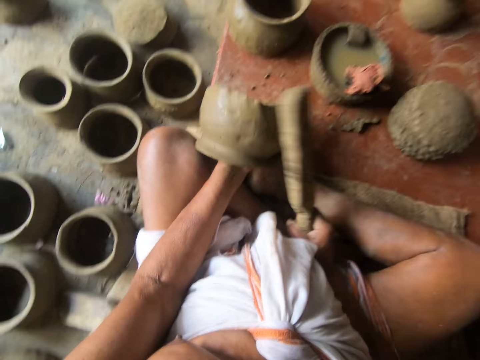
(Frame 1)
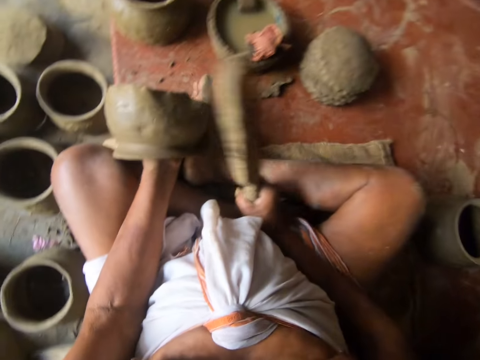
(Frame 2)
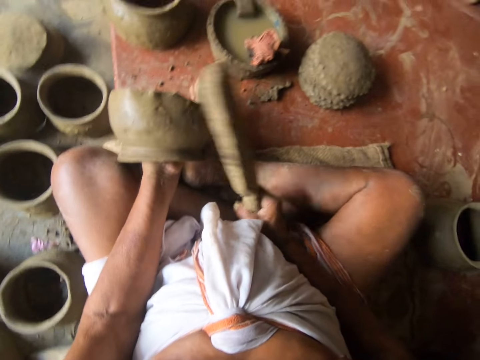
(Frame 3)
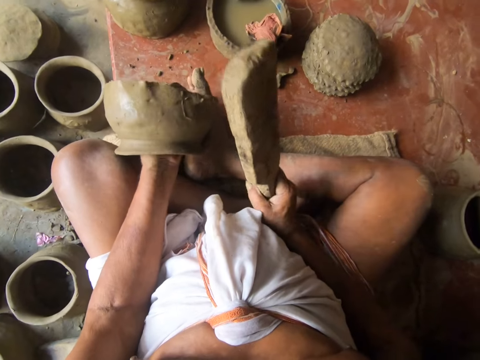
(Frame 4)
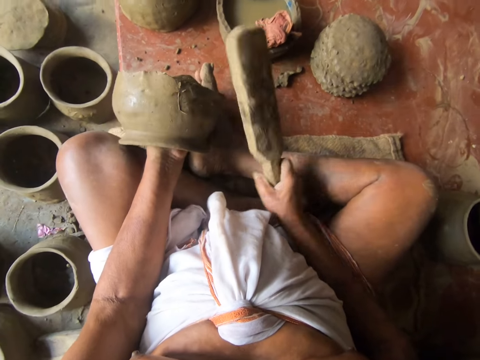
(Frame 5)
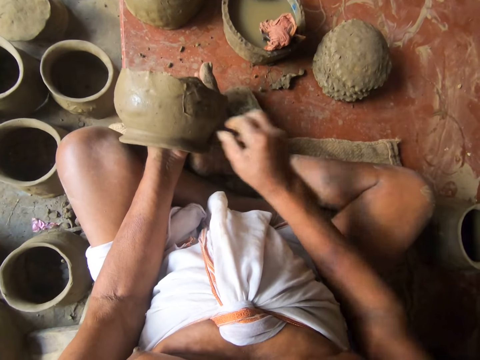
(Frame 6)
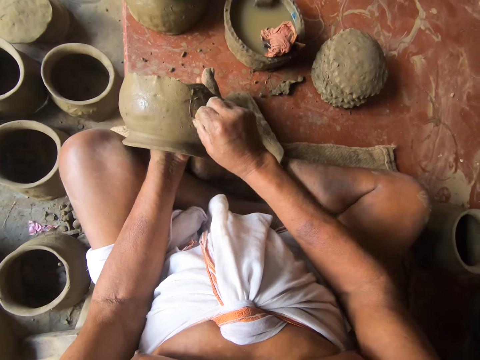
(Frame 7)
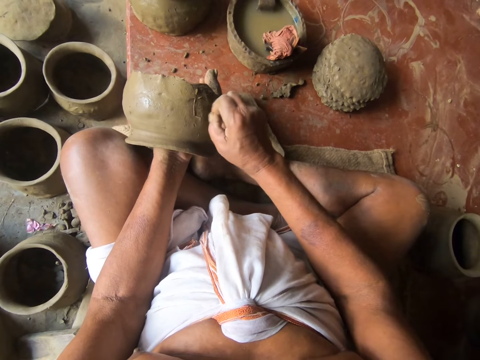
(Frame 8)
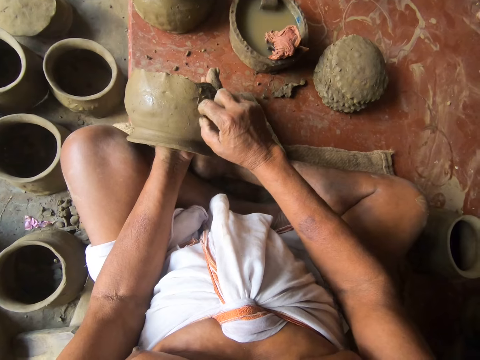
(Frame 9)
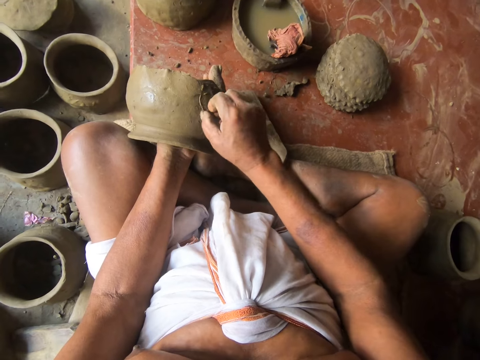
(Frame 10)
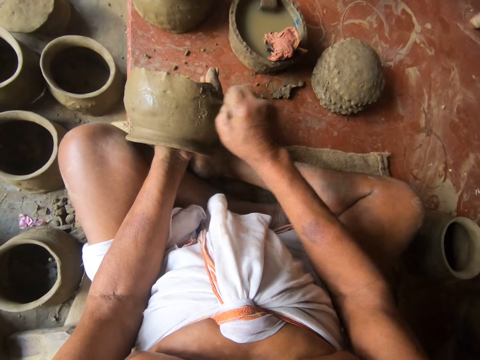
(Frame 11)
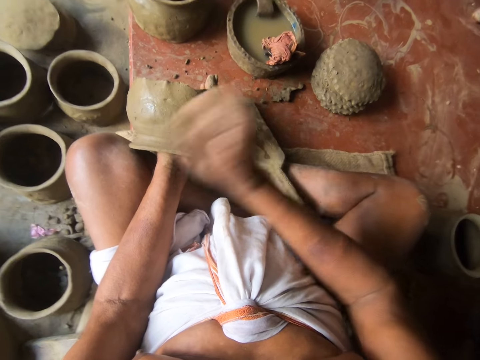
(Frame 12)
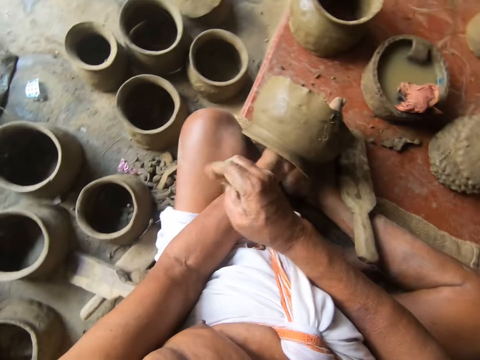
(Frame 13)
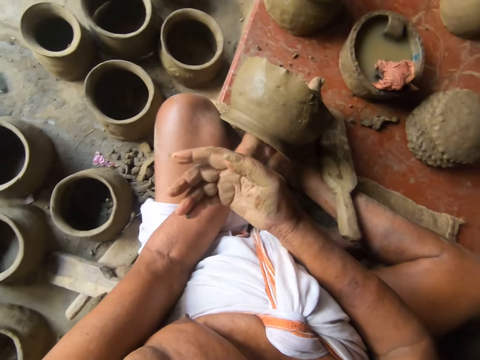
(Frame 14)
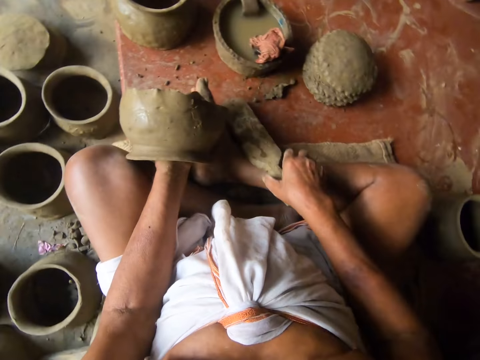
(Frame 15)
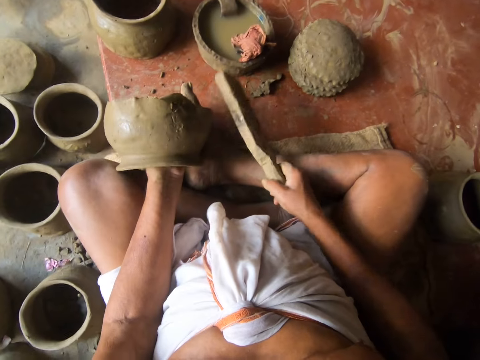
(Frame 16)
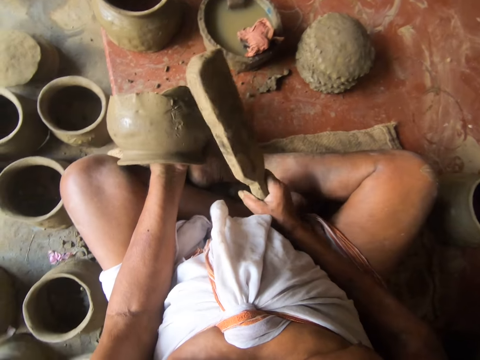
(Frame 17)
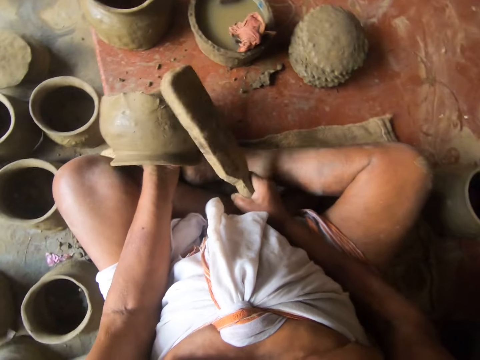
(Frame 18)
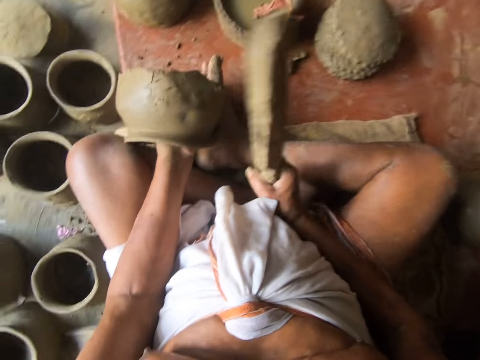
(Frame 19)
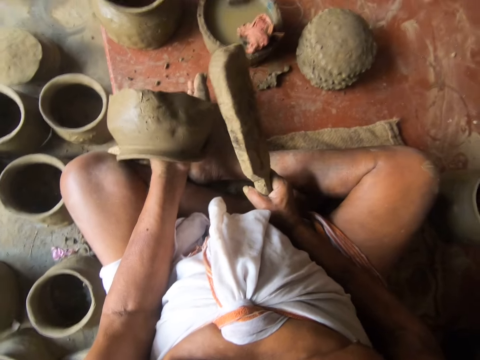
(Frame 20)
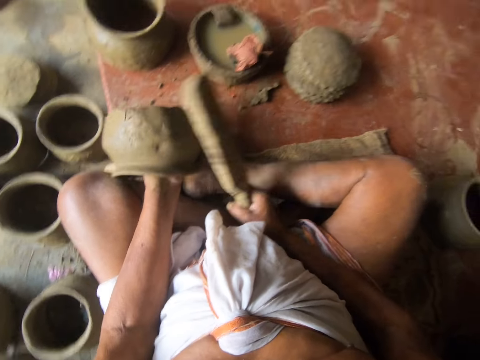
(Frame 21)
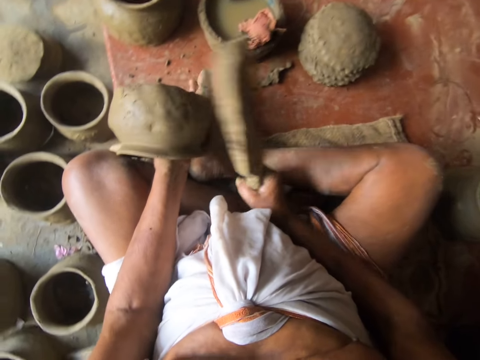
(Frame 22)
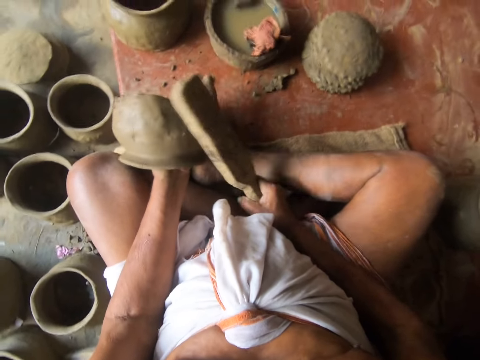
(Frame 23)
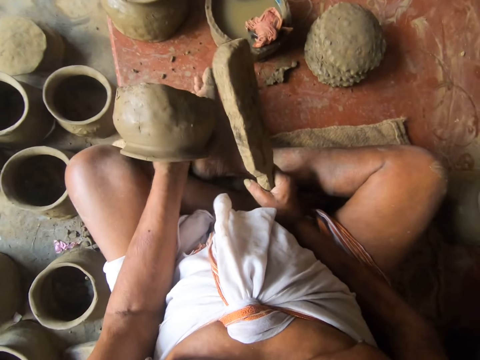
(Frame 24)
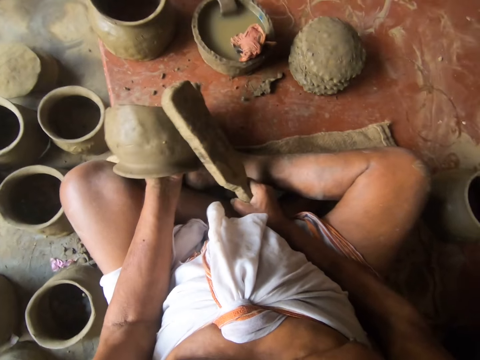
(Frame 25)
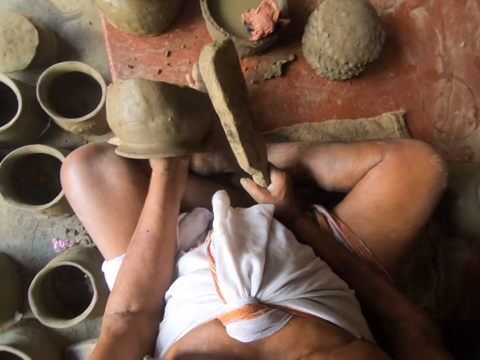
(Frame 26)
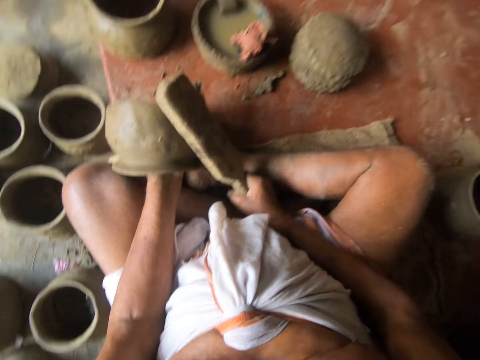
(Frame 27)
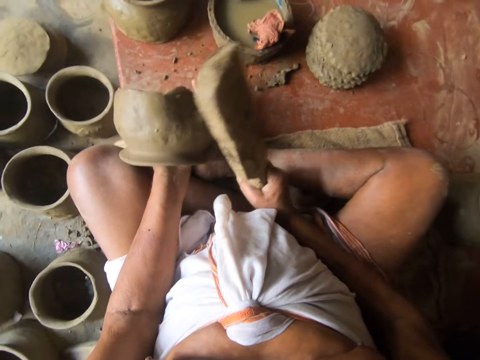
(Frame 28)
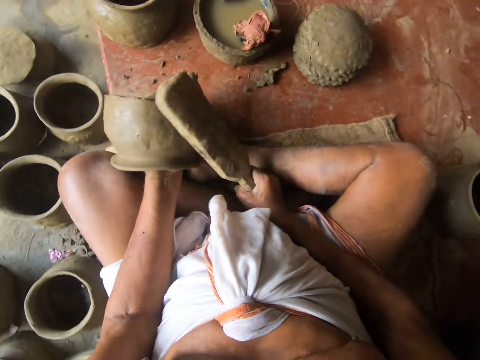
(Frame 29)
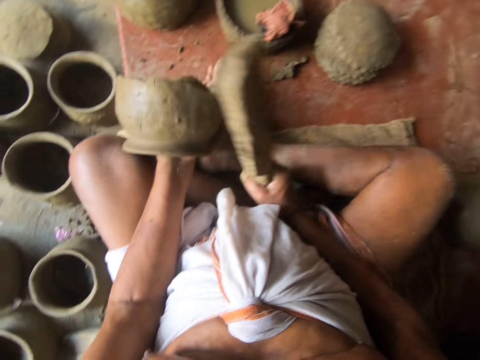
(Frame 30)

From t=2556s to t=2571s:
The camera wearer stops. He puts down a piece of wood on the floor. He removes a thread from a pot and touches the clay pot. He throws the thread. He looks at his hand. He picks up the piece of wood. He molds the clay pot with the piece of wood and taps the clay pot. He stops. He adjusts the clay pot. He molds the clay pot with the piece of wood. He stops. He adjusts the clay pot. He molds the clay pot with the piece of wood. He stops. He adjusts the clay pot. He molds the clay pot with the piece of wood.

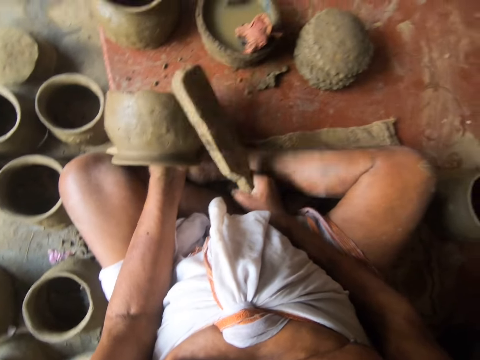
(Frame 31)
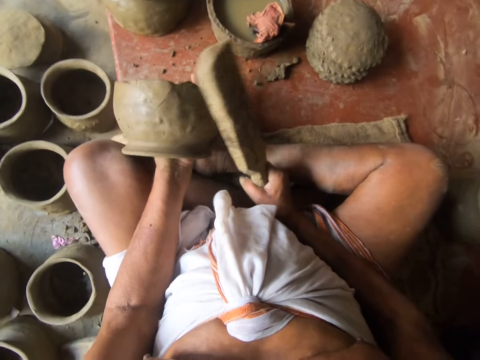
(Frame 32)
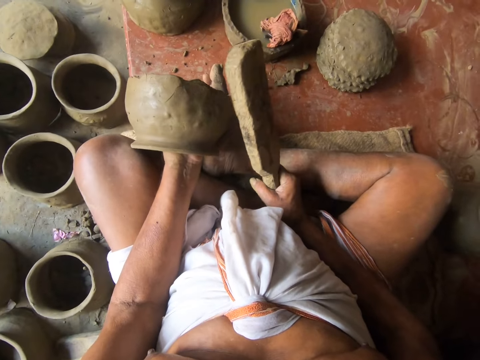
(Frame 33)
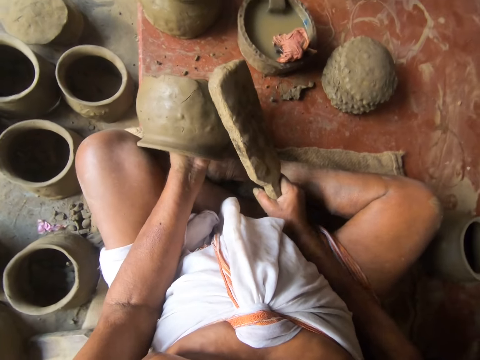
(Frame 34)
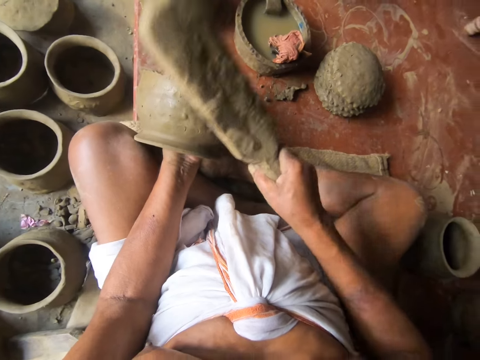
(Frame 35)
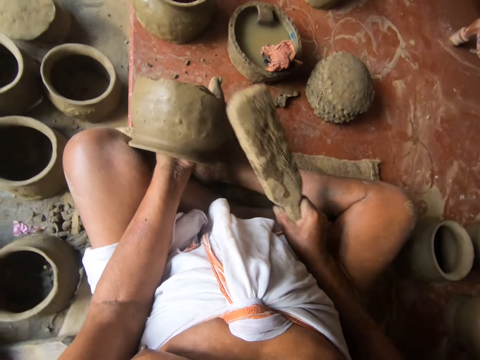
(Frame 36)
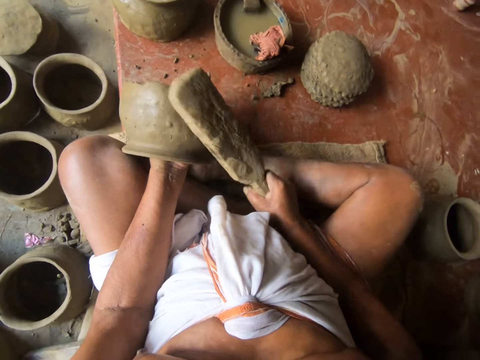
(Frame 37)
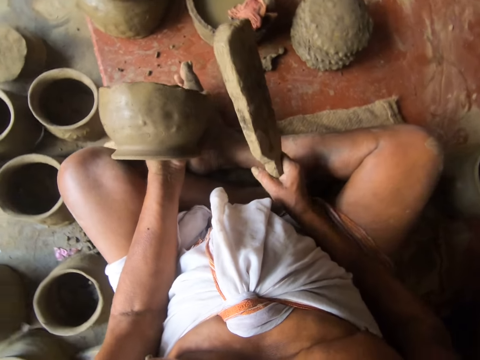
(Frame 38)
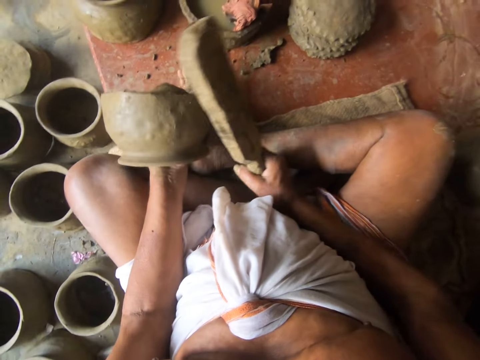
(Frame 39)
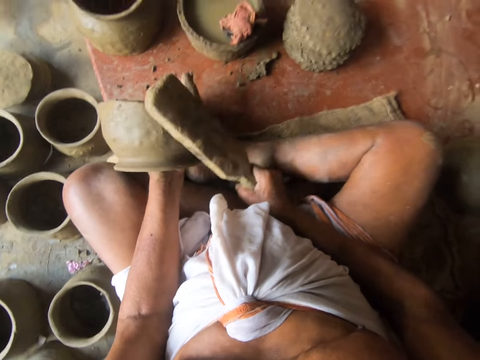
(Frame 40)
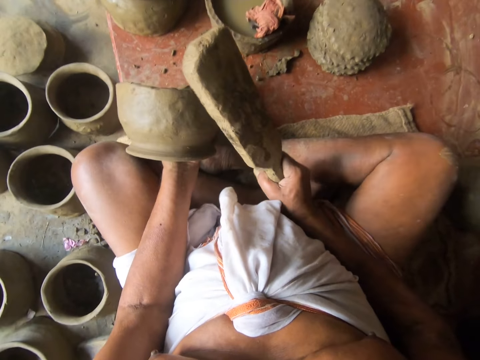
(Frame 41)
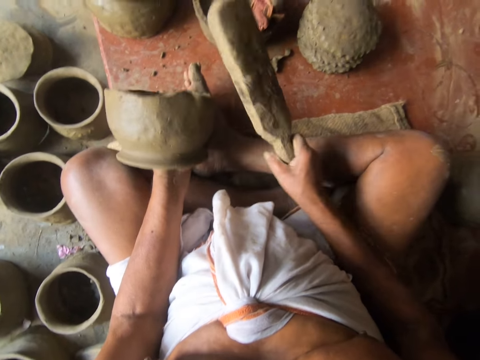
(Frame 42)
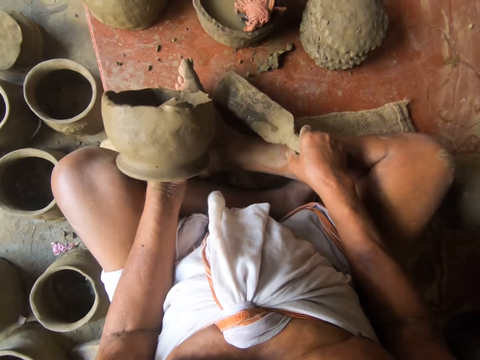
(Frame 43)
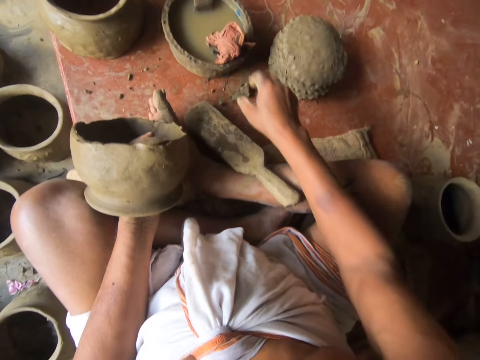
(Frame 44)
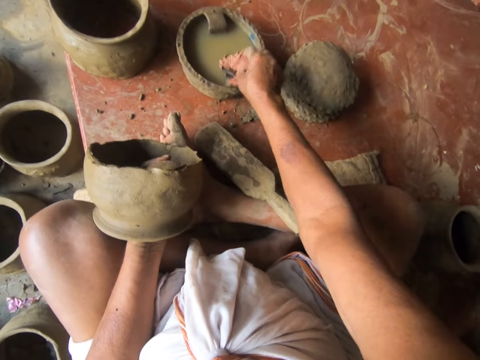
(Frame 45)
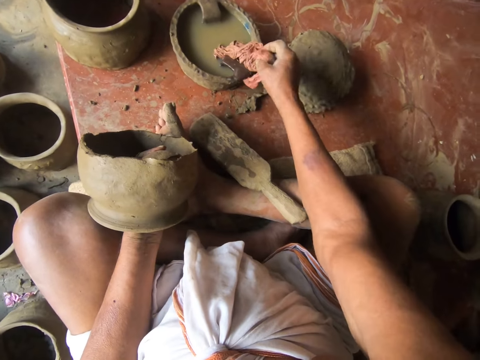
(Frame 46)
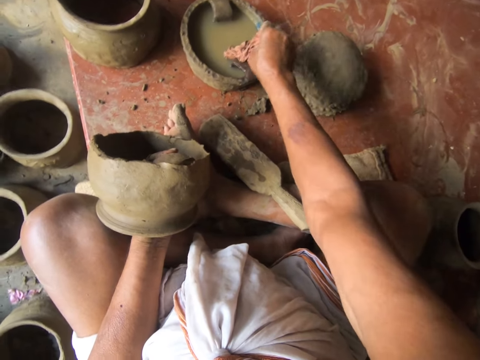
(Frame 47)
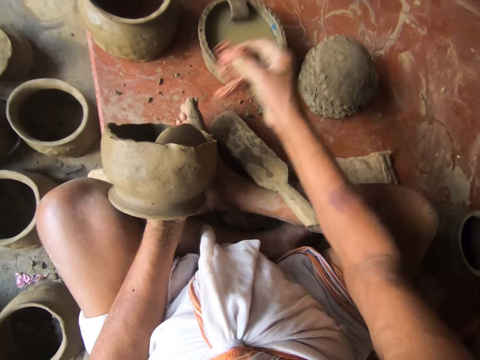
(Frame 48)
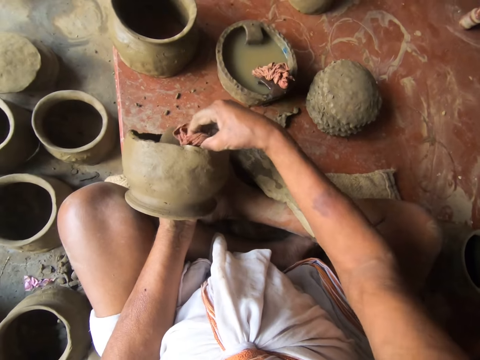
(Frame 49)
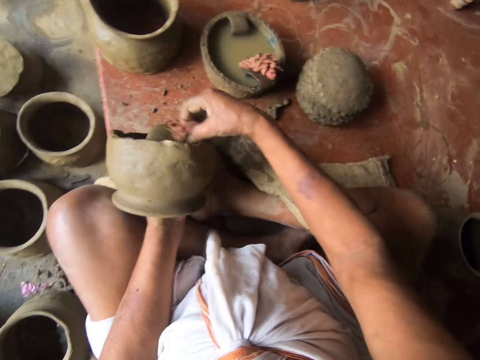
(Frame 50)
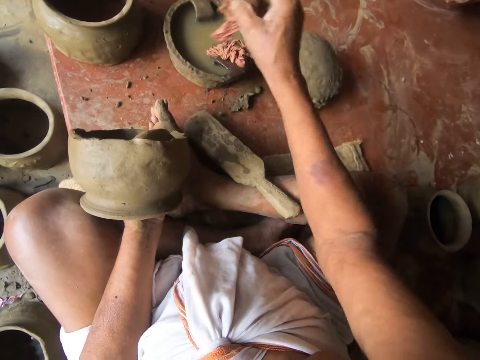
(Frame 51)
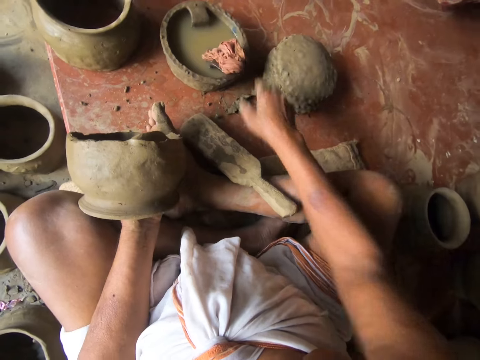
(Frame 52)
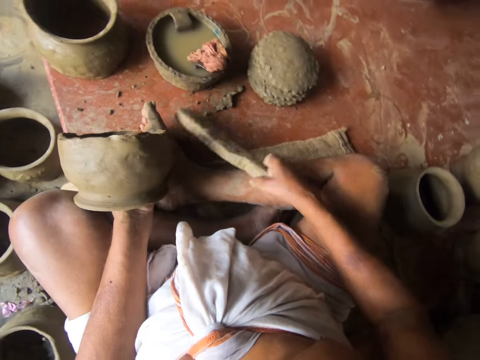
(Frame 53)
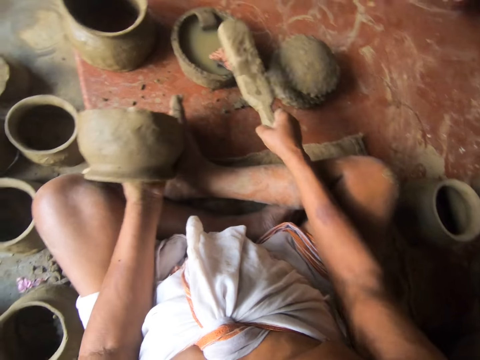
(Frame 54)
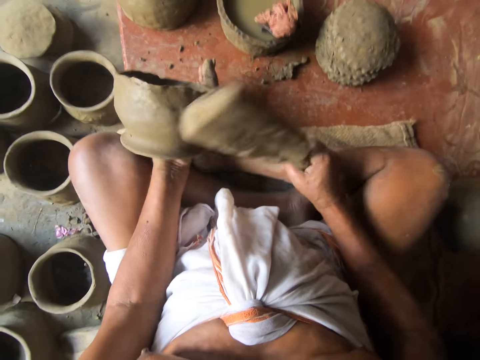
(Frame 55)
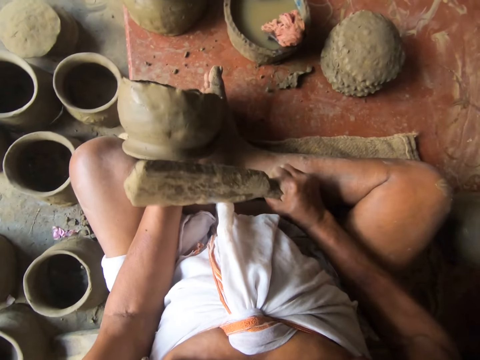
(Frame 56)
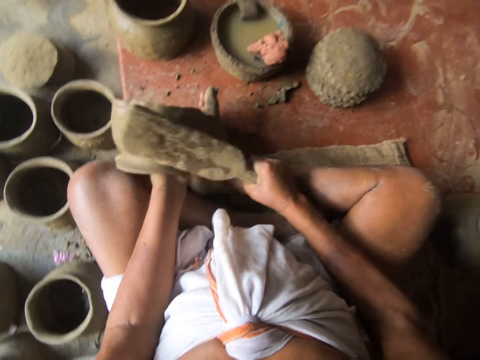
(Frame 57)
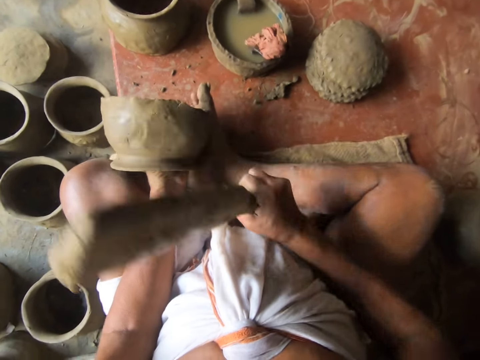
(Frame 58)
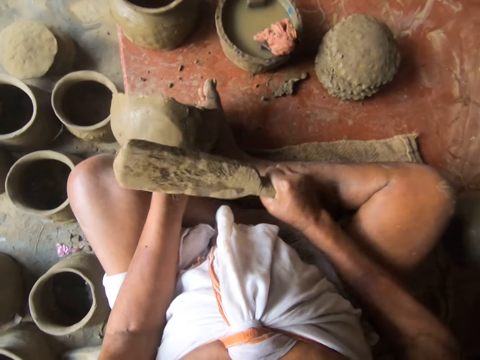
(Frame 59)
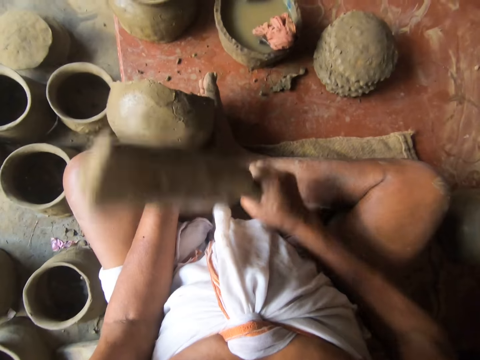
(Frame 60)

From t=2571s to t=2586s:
The camera wearer stops. They adjust a clay pot. They mold the clay pot with a piece of wood. They adjust the clay pot. They mold the clay pot with the piece of wood. They stop. They put down the piece of wood on the floor. They pick up a piece of cloth. They wipe the clay. They stop. They put the cloth in the container. They pick up the piece of wood. They tap the wood on a piece of wet cloth. They adjust the clay pot. They tap the clay pot. They mold the clay pot with the piece of wood. They adjust the clay pot.
